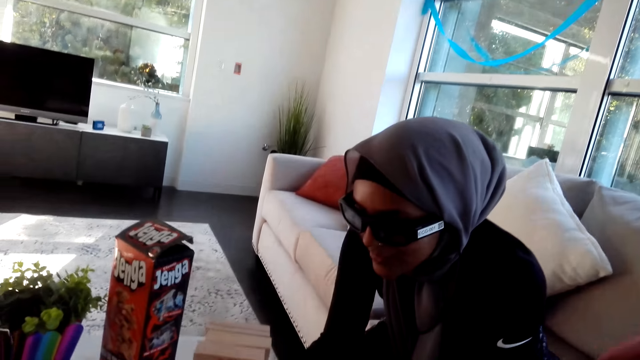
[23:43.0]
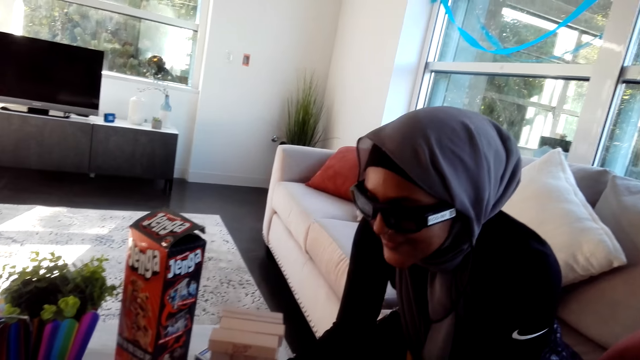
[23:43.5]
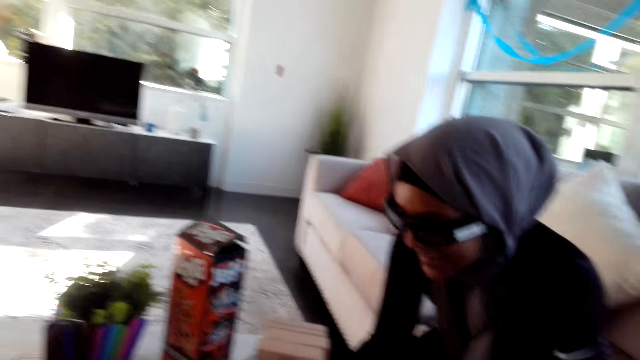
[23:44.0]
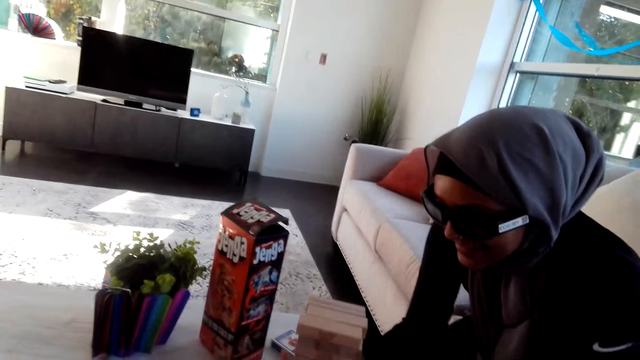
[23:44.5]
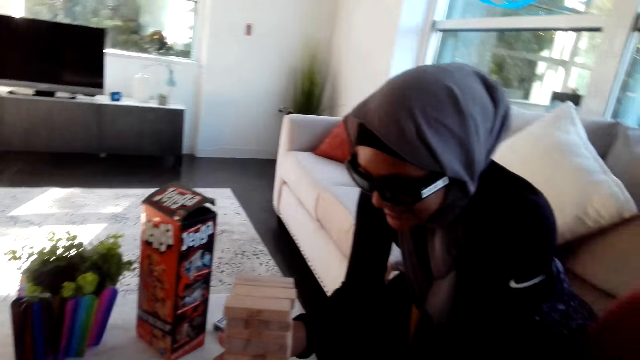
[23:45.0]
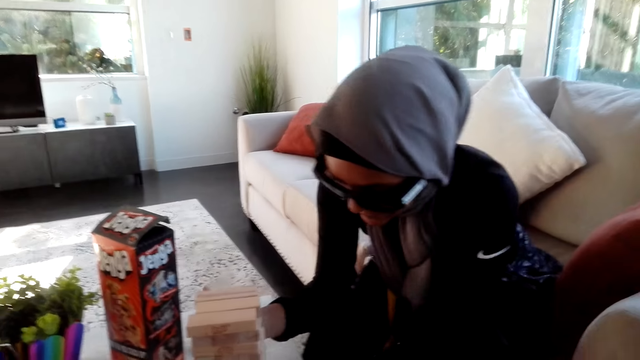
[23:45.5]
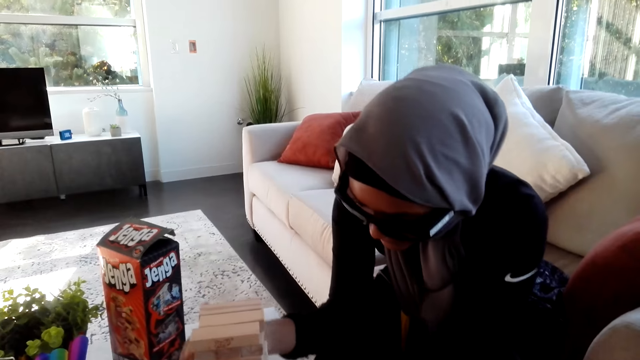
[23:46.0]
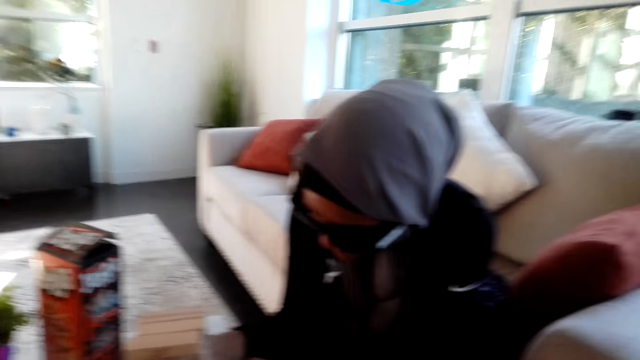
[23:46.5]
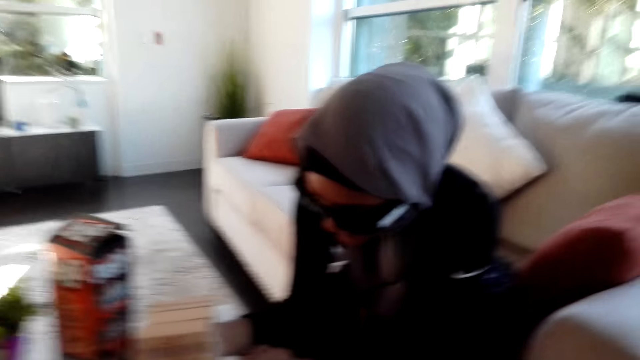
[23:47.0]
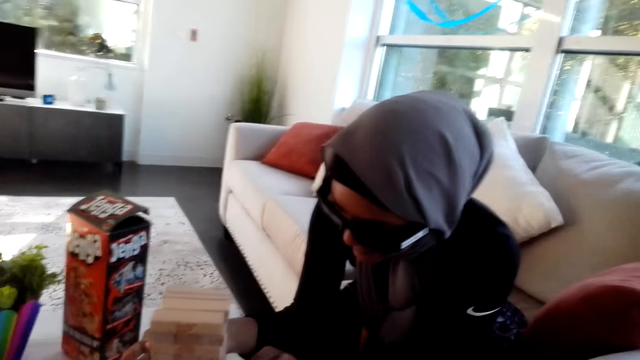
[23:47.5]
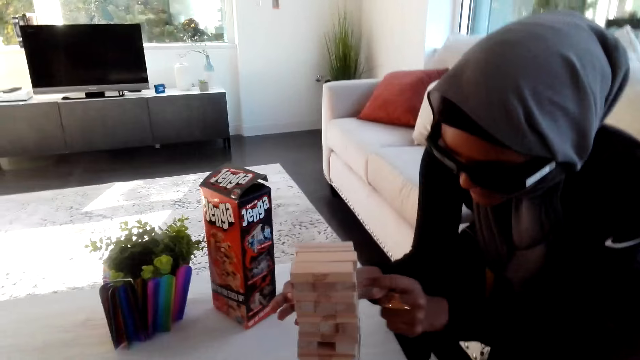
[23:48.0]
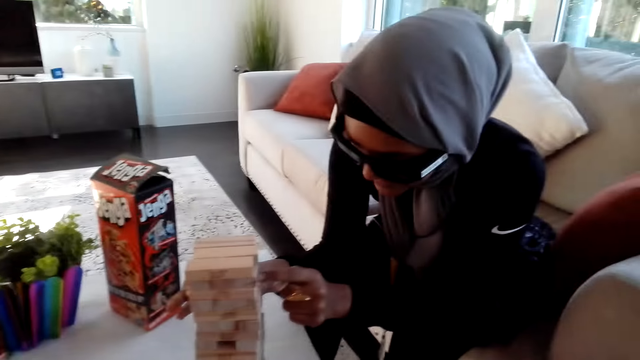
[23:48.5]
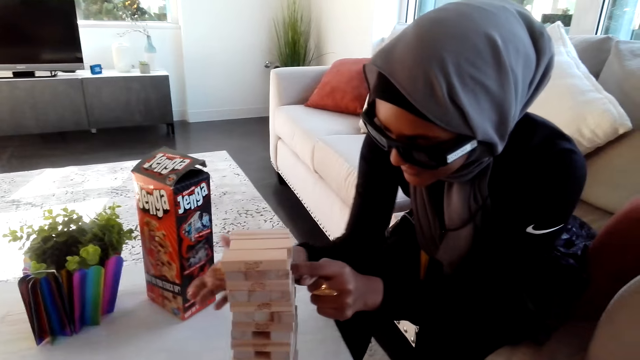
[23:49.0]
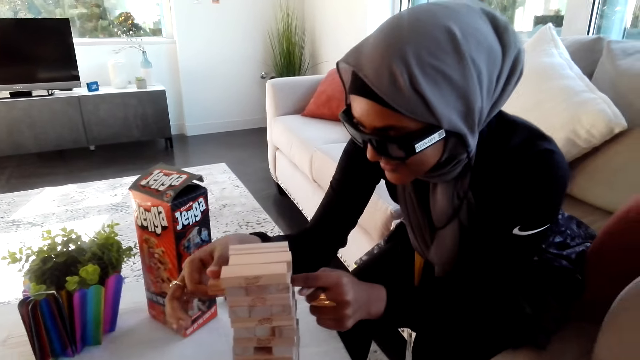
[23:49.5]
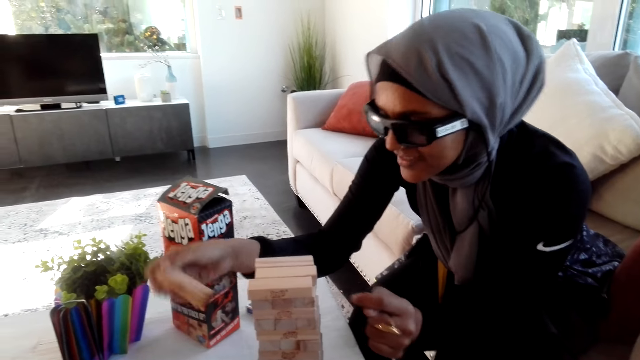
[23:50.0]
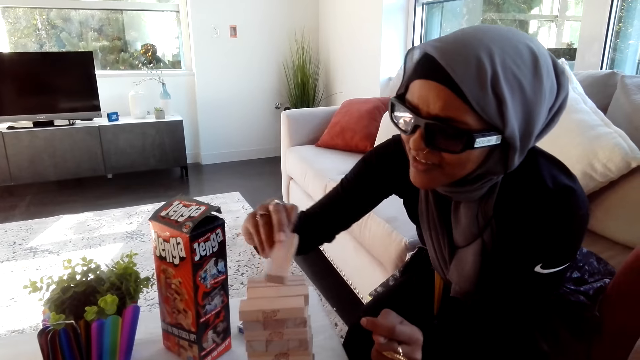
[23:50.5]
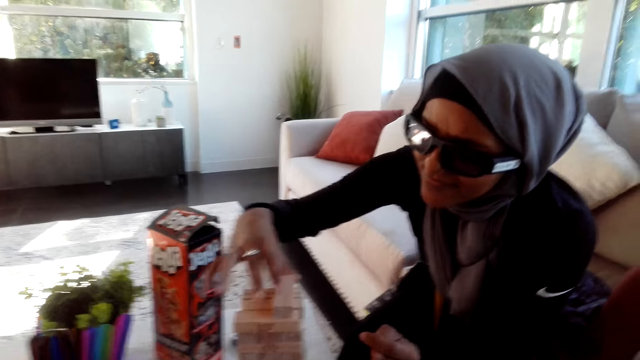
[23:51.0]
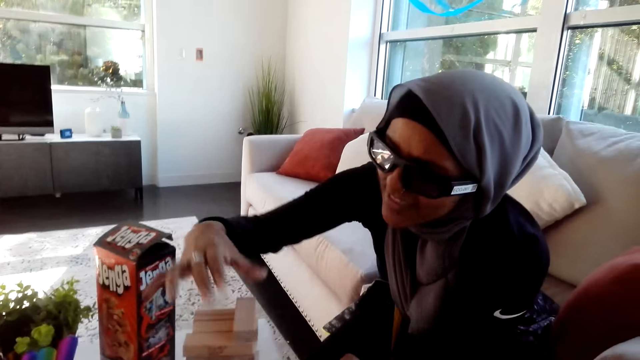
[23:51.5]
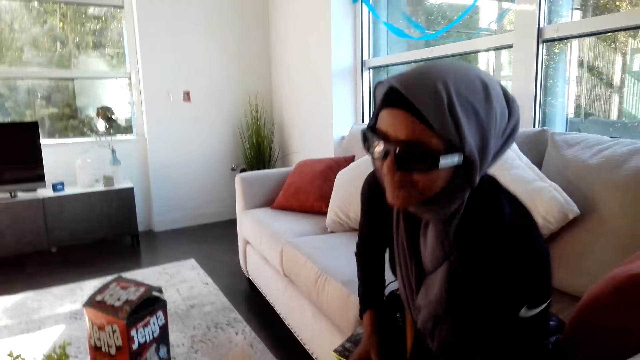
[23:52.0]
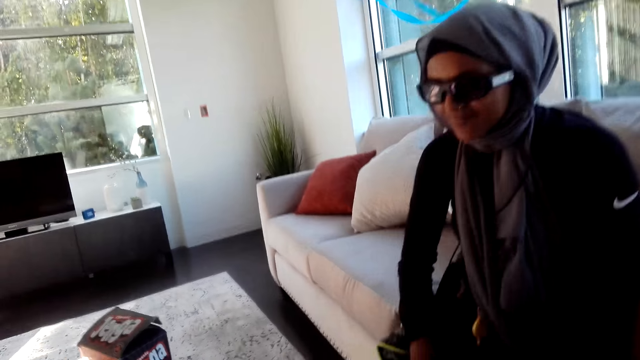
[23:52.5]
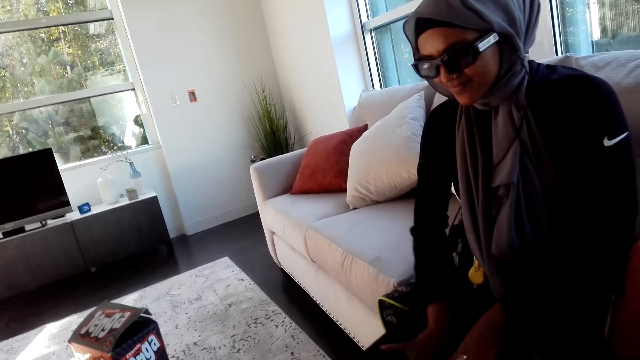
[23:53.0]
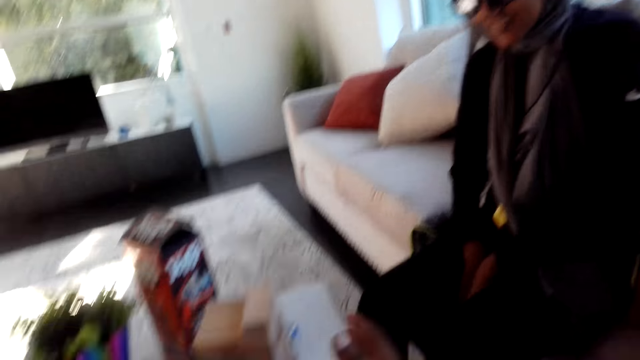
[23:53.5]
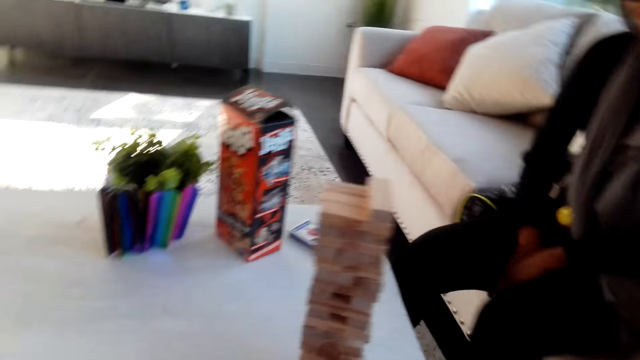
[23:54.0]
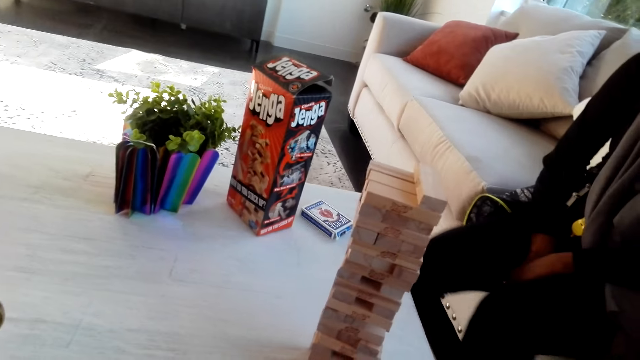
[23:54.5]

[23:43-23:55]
The woman moves her hands. The woman removes a wooden bar and places it on top of others. The woman moves her legs.

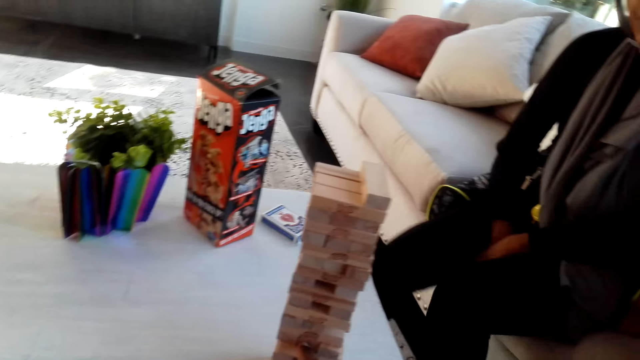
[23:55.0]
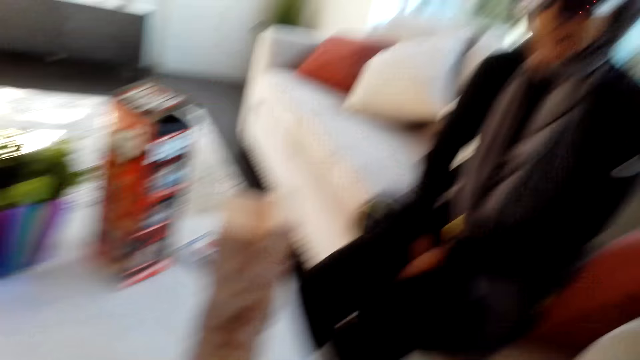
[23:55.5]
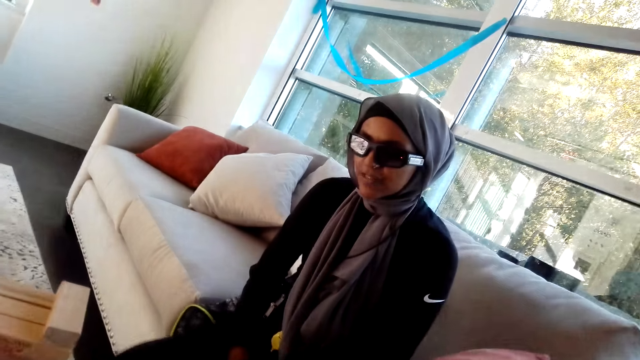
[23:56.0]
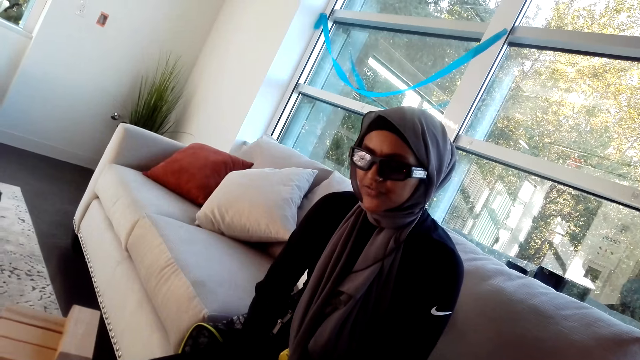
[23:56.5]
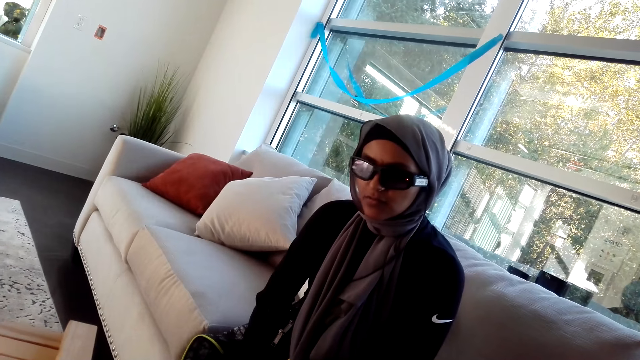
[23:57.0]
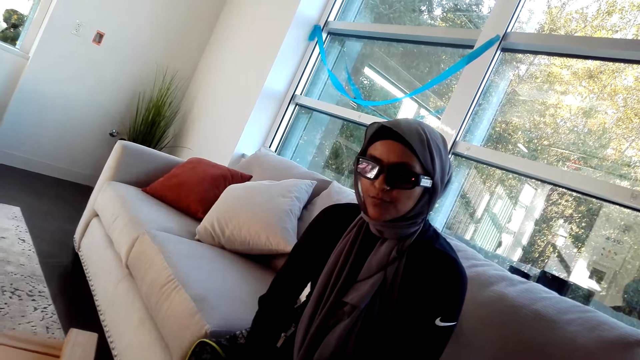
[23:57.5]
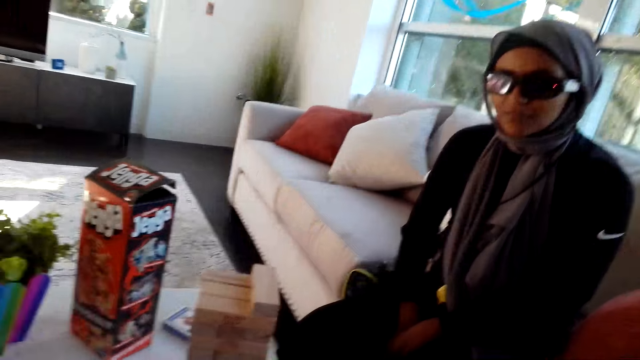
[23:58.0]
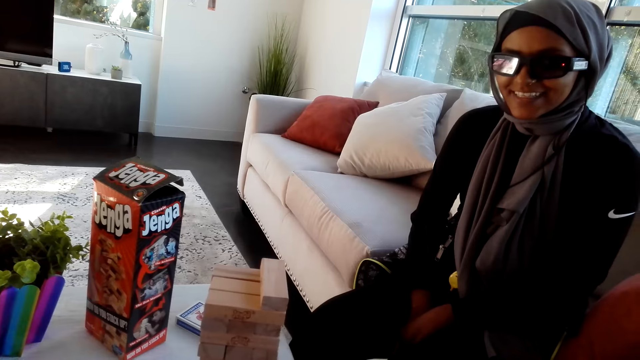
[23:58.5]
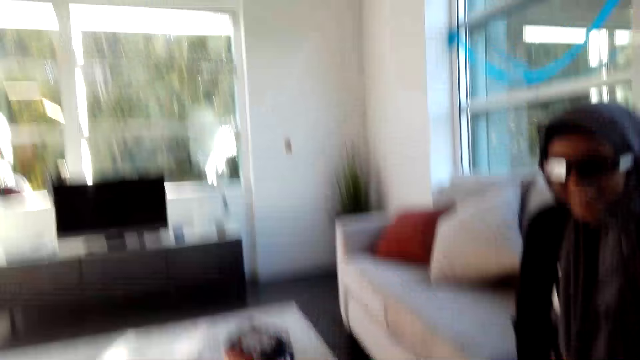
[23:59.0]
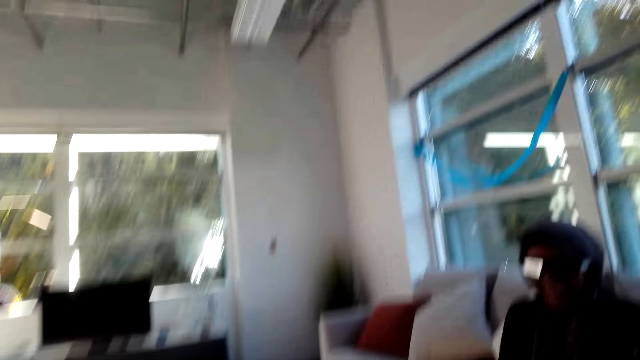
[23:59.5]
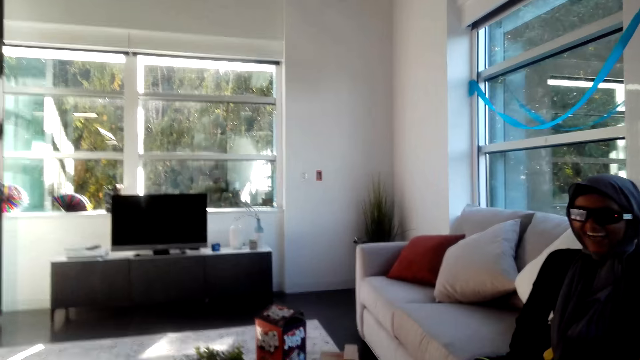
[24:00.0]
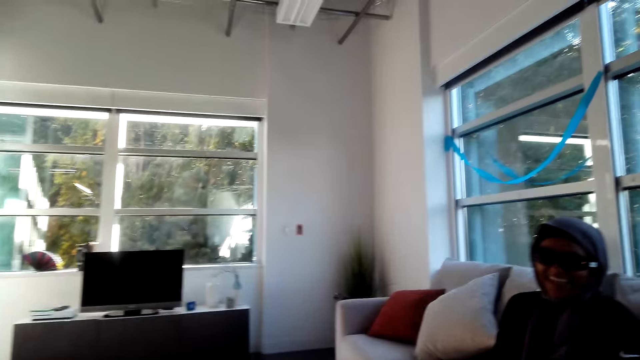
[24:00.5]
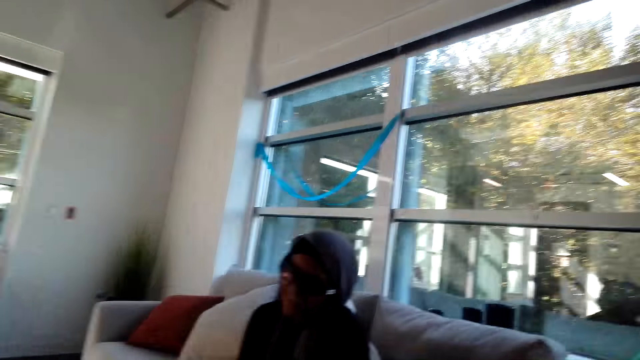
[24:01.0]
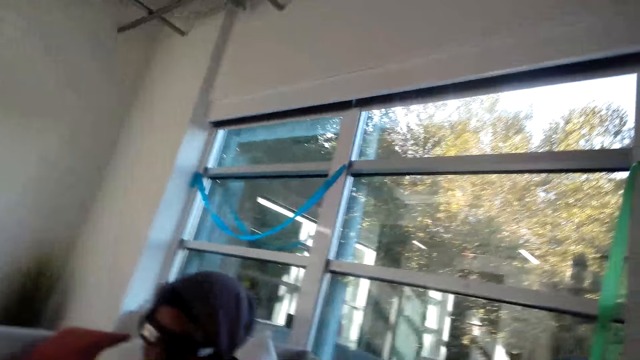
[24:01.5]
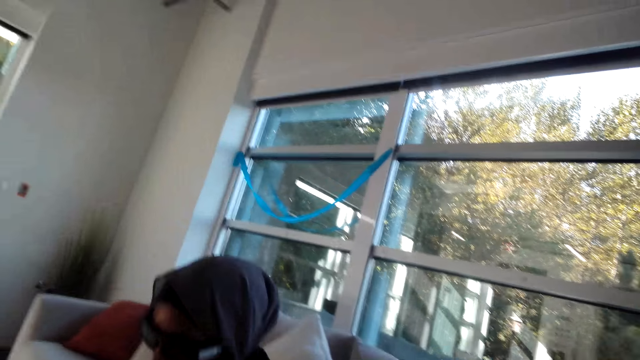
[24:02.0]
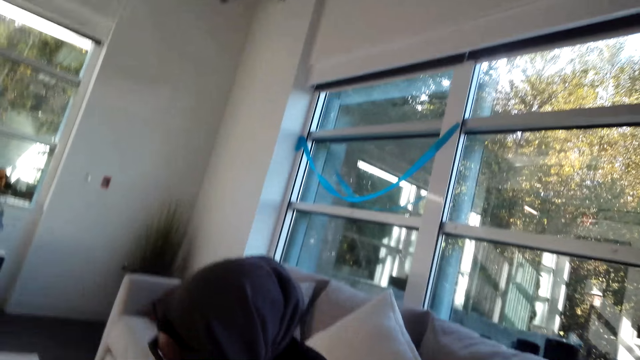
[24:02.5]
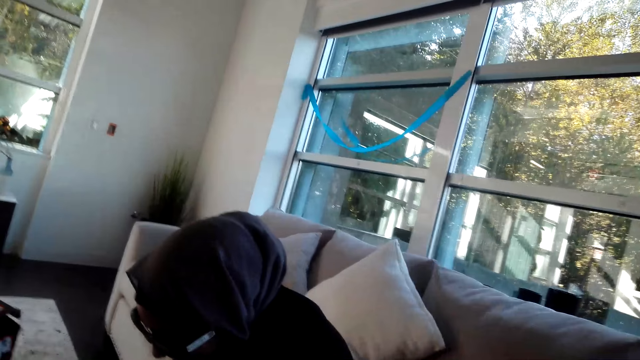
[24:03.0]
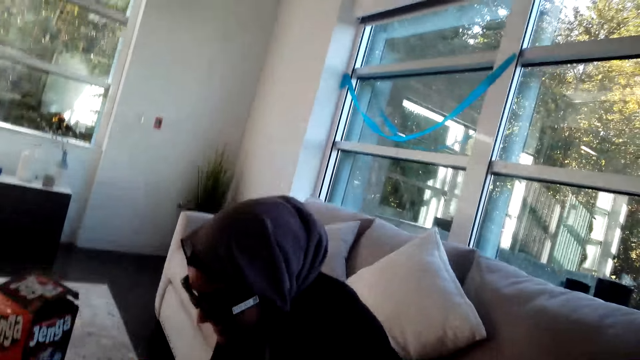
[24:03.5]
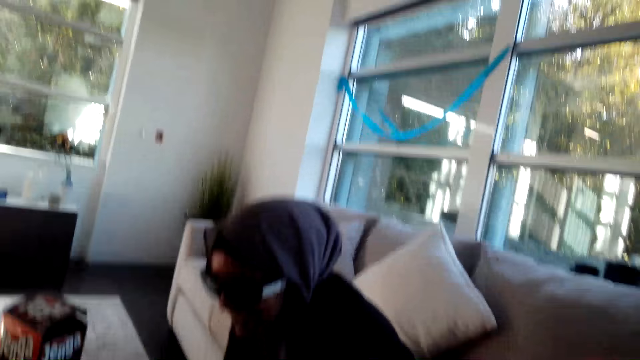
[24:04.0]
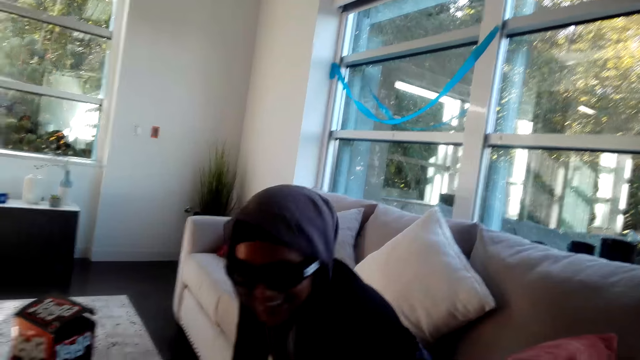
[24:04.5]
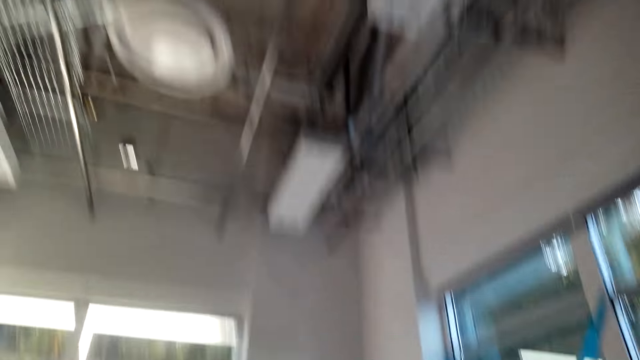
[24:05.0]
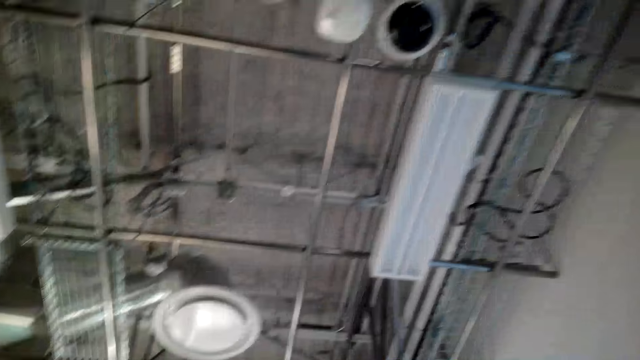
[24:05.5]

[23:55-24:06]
The woman converses with the camera wearer. The camera wearer laughs. The woman laughs.
